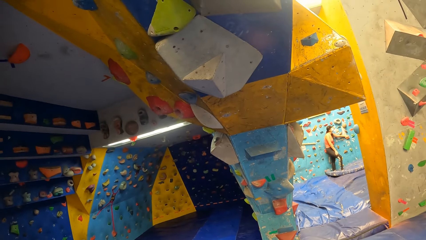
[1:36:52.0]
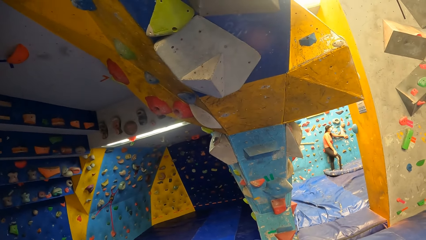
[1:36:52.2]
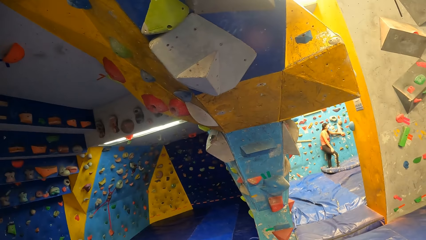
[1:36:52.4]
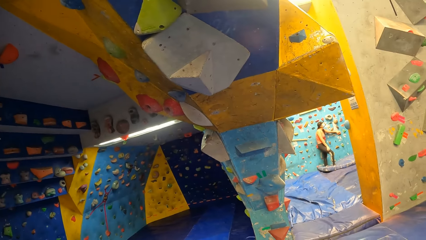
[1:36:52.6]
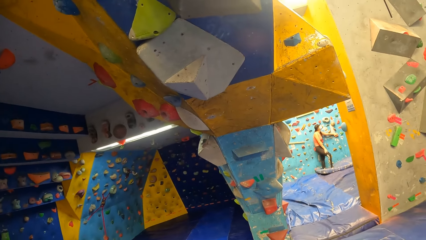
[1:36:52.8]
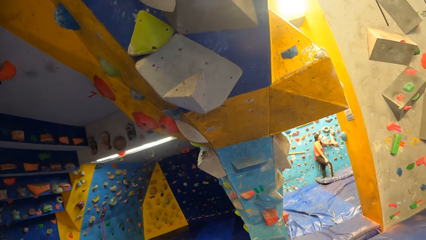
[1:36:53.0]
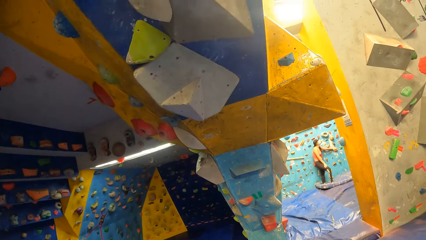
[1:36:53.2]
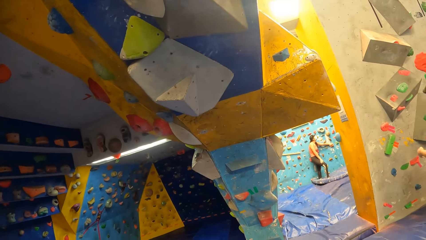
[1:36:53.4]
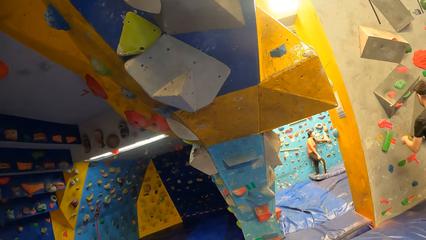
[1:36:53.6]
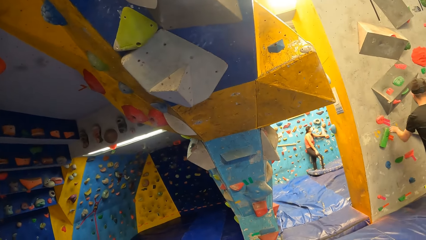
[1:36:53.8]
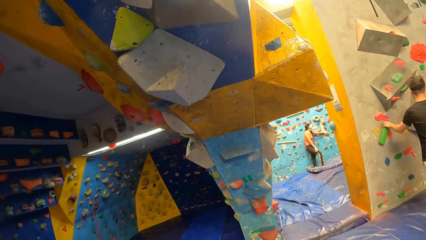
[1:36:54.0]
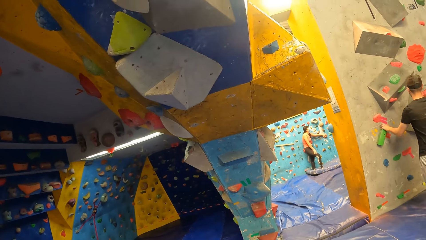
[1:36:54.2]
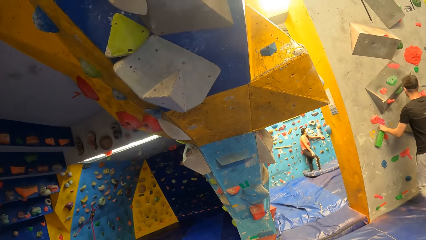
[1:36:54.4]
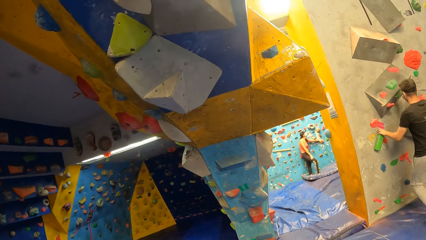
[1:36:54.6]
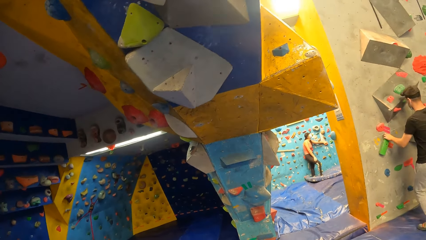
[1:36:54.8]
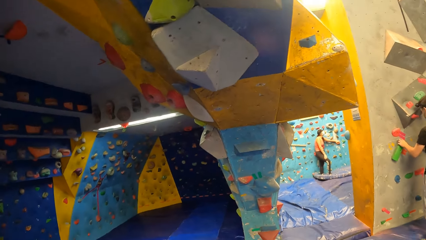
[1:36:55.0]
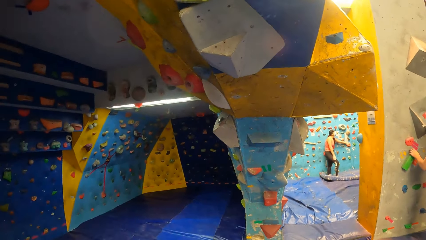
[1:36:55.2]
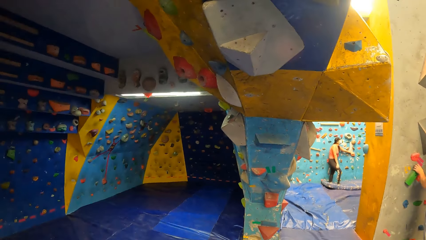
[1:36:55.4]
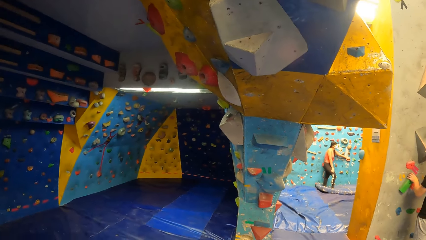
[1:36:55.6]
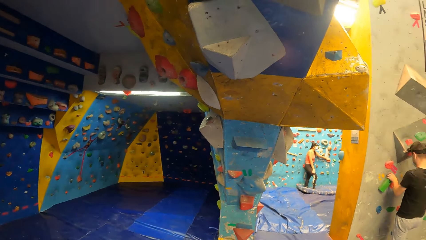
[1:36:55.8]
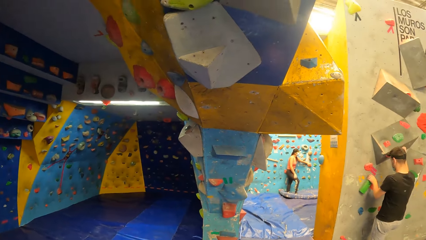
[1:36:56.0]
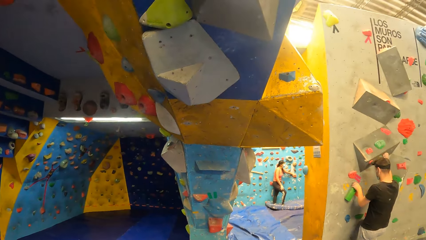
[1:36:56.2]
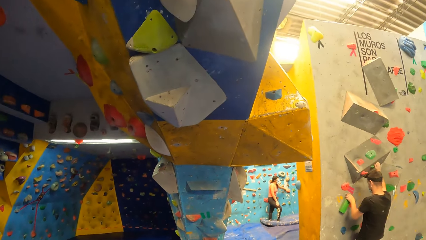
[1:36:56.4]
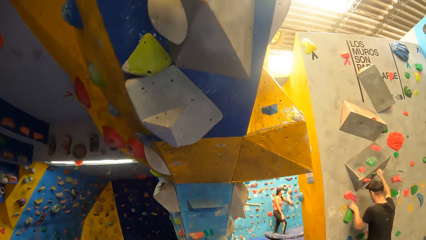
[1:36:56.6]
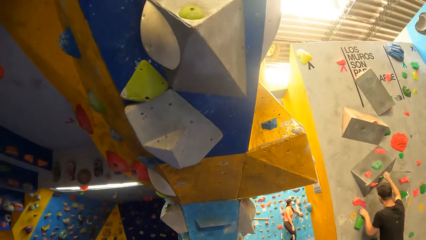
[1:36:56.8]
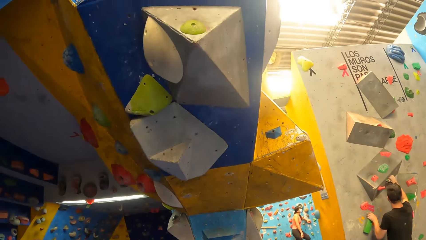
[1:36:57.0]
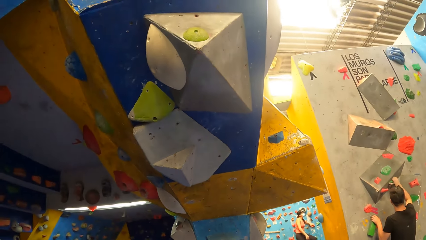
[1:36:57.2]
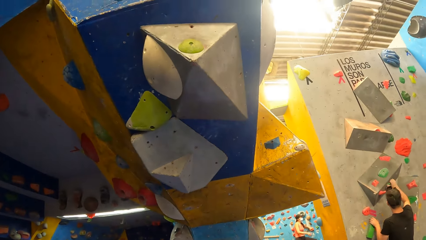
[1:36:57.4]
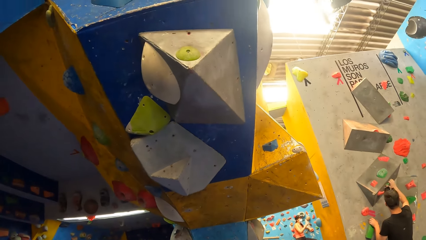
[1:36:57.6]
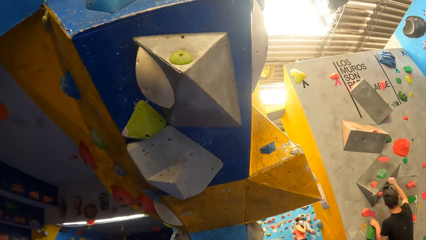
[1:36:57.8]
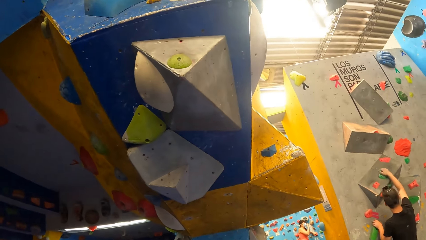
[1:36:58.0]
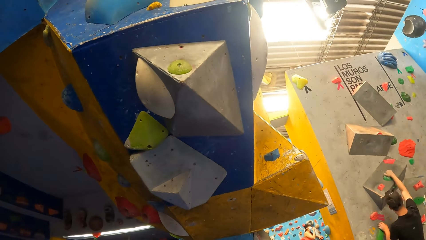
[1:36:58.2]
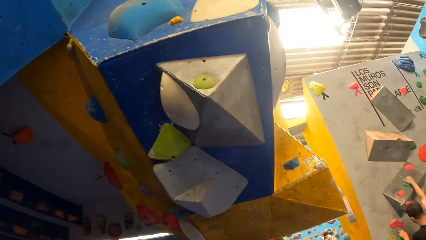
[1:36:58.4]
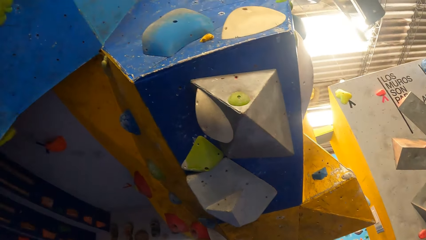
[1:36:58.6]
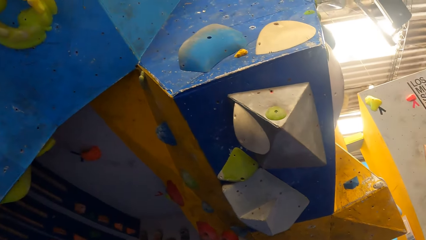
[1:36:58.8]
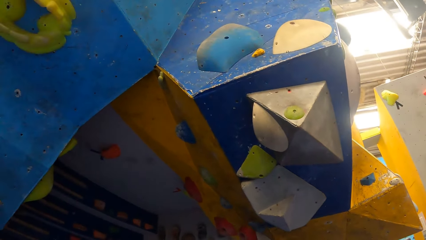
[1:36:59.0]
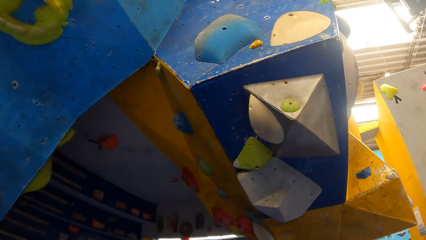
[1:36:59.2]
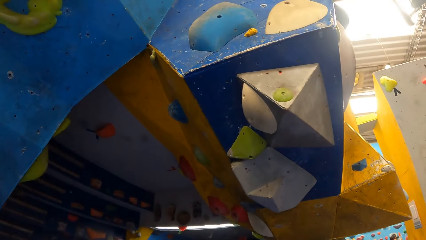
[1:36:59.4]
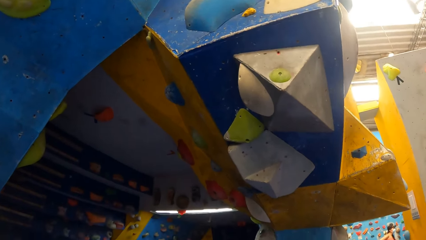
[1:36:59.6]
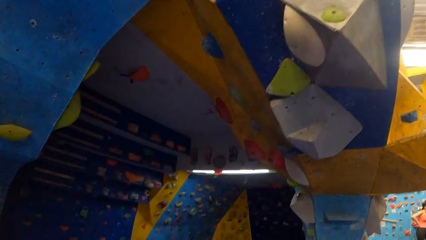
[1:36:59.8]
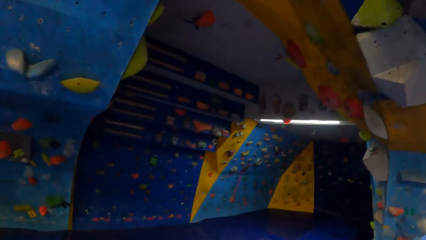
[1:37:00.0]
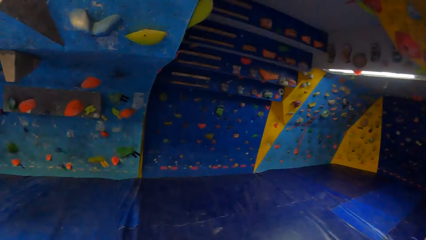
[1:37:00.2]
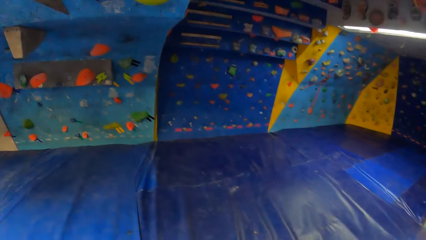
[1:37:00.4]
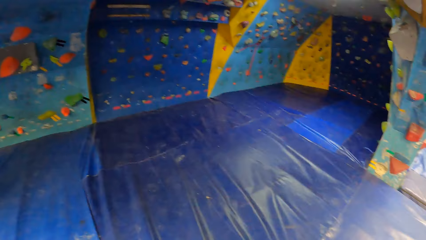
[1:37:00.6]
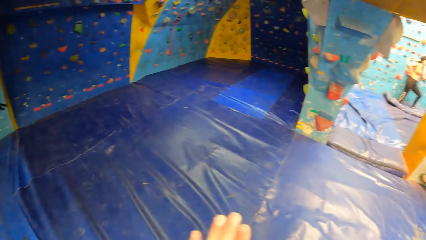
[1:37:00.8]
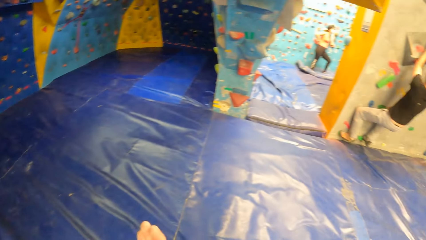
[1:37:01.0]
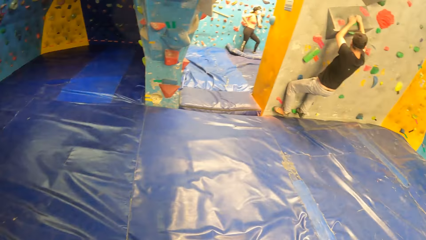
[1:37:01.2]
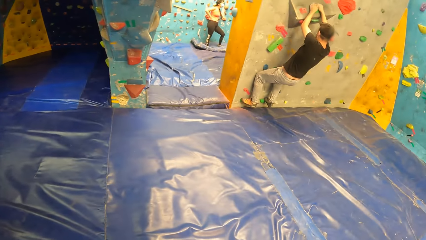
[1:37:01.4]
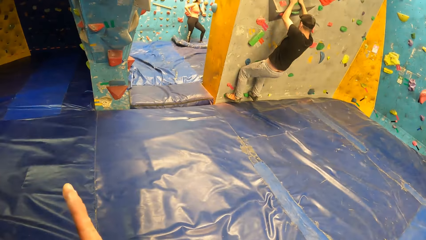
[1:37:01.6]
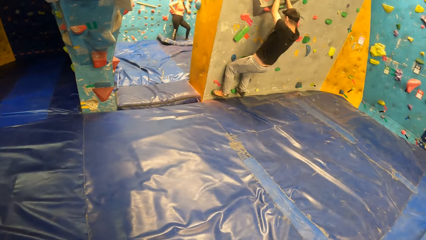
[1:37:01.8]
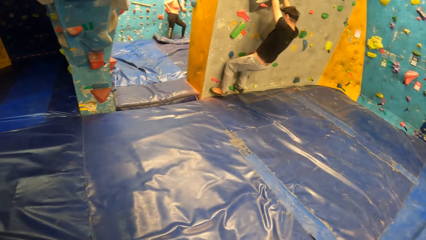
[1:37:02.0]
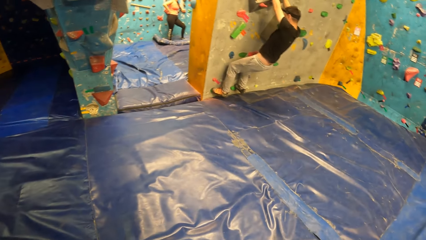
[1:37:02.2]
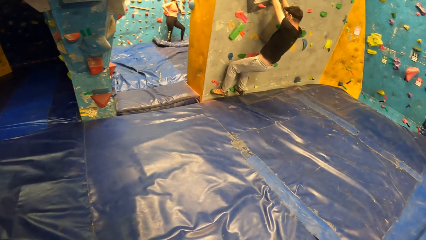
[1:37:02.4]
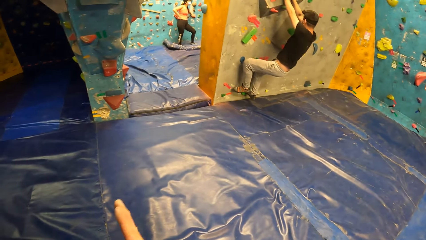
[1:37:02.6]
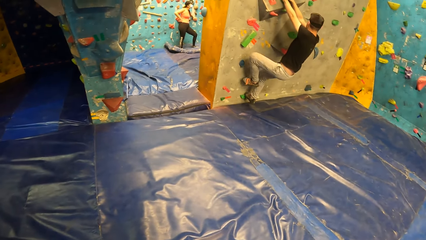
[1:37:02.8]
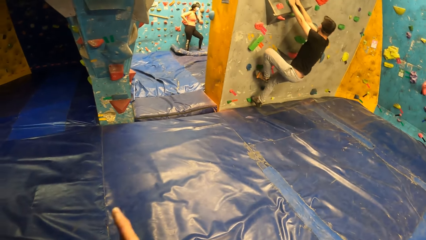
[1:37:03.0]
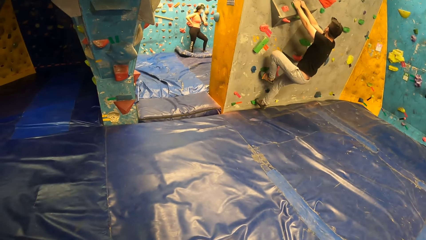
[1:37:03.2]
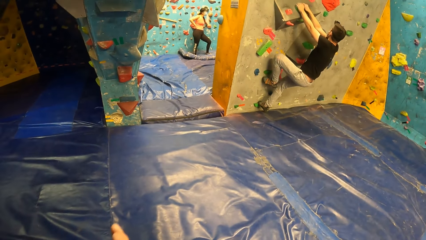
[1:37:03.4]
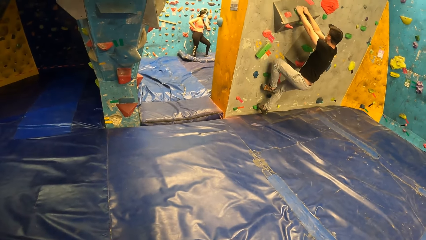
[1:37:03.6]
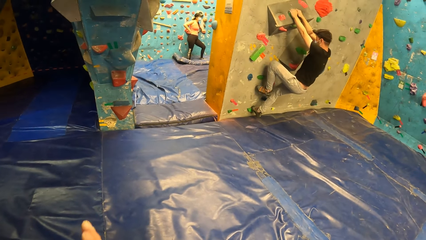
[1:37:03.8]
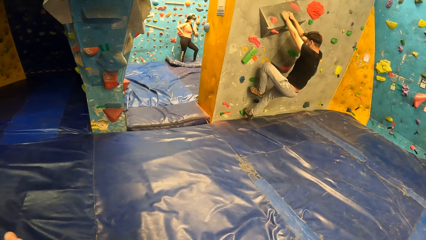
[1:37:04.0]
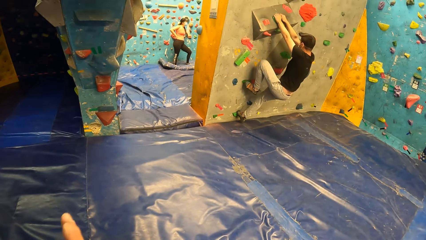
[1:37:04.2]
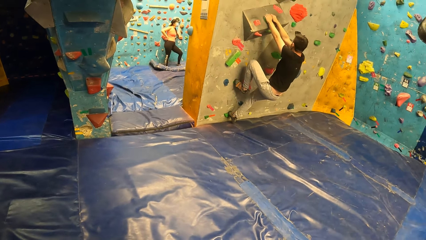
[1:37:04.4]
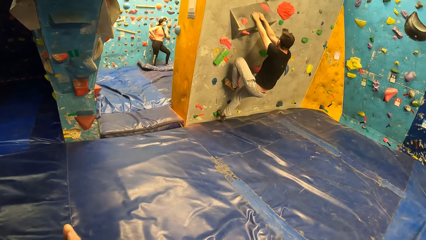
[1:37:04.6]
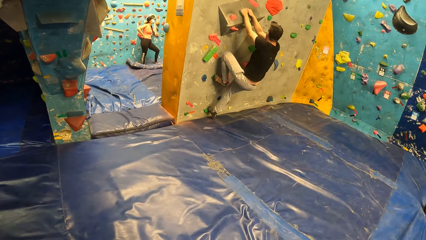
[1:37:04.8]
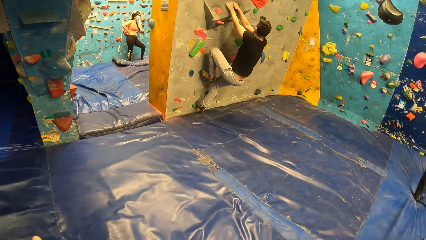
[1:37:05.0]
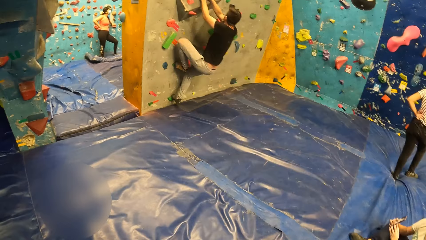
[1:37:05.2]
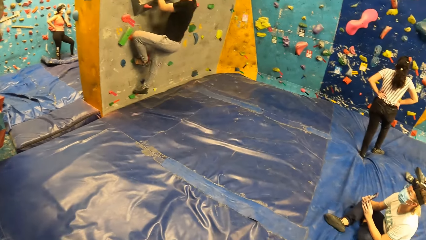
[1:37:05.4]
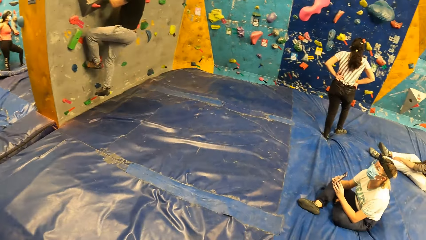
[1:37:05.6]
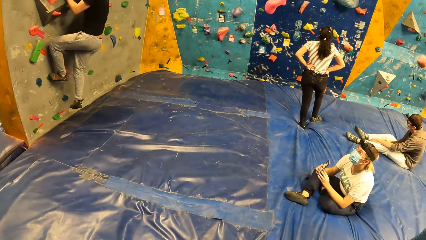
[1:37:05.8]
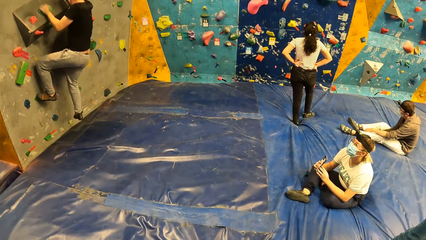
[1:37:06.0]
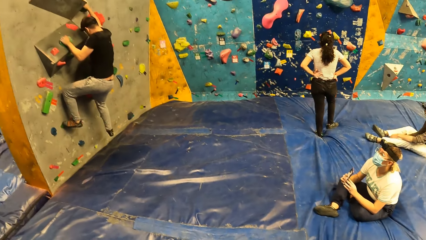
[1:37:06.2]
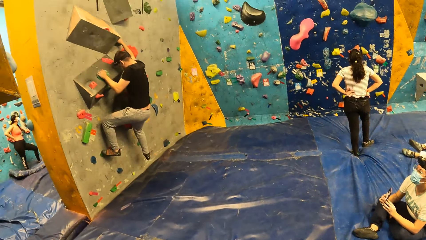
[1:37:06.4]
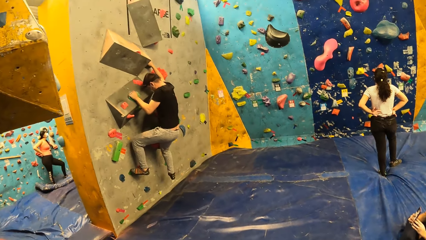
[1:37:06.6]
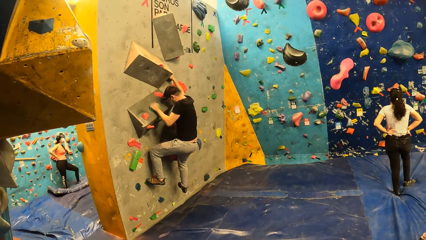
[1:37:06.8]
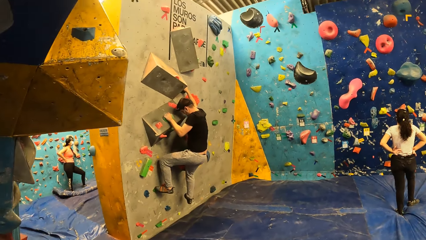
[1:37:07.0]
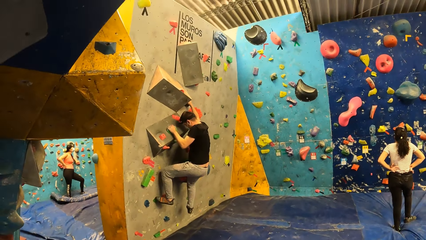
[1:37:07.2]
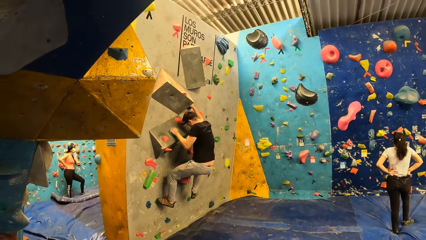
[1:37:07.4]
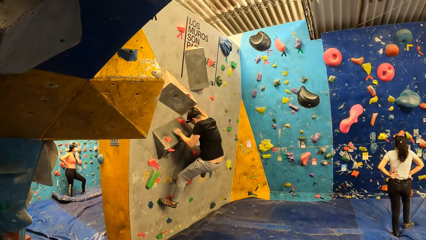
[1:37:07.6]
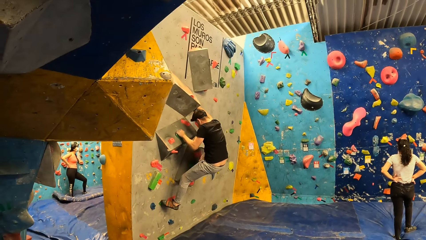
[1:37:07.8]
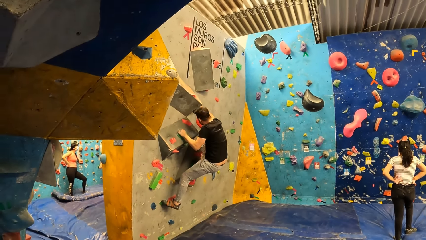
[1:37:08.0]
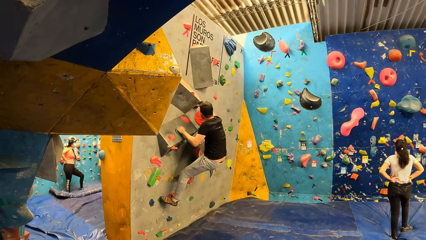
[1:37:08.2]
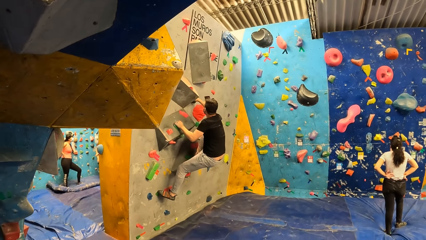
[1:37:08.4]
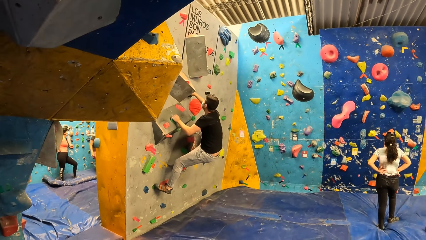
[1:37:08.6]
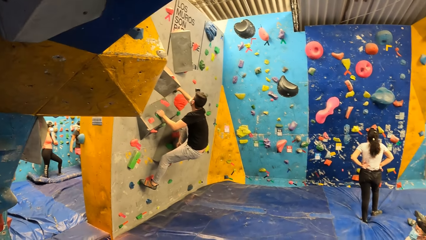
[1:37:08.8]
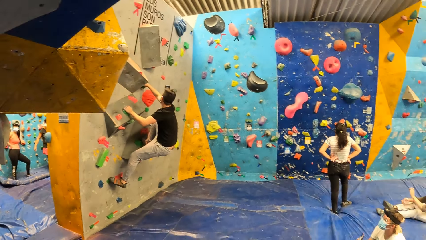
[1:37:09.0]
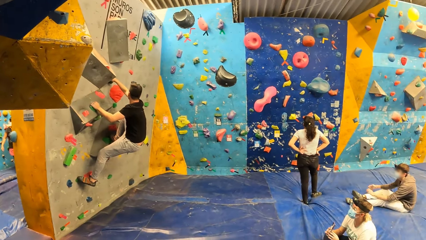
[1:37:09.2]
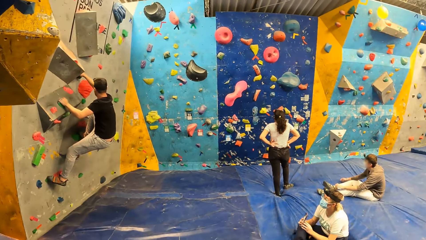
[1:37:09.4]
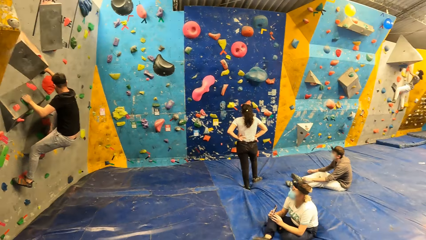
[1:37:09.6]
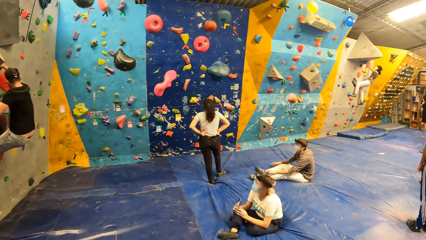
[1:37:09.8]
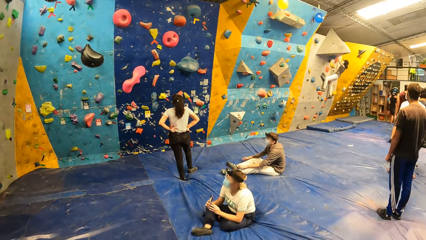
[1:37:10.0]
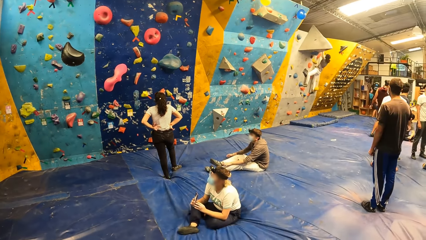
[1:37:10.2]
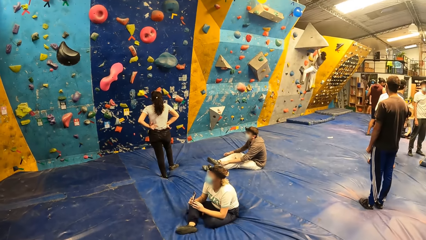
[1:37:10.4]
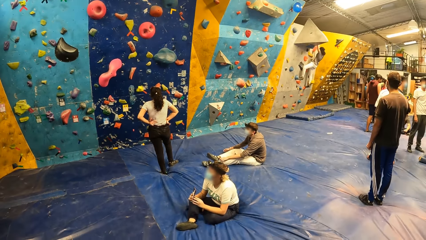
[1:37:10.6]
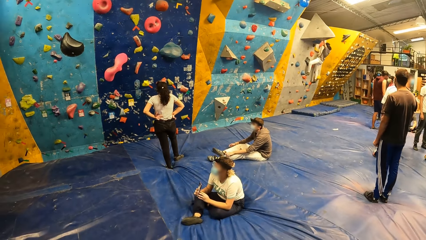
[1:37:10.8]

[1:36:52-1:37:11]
A man climbs up. The camera wearer looks around. He gesticulates with his left hand. The man climbs up.
